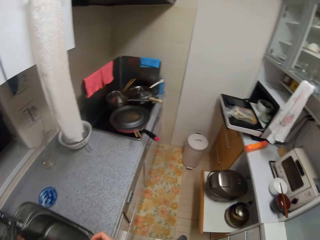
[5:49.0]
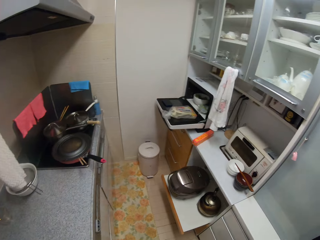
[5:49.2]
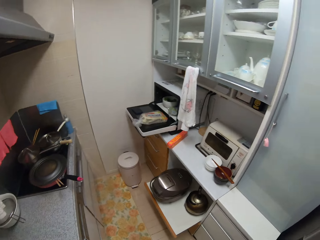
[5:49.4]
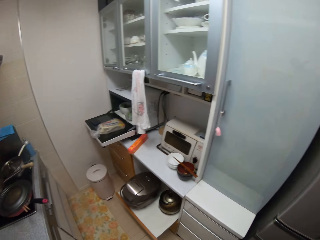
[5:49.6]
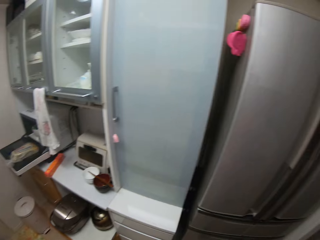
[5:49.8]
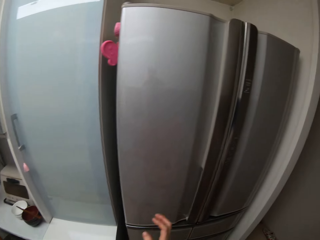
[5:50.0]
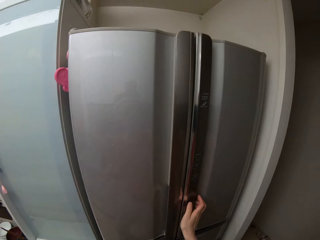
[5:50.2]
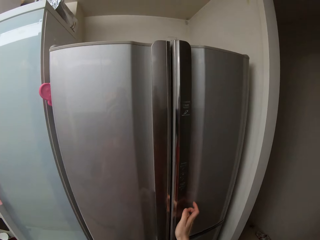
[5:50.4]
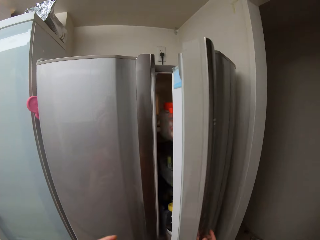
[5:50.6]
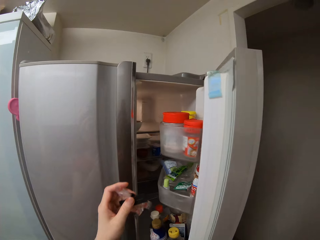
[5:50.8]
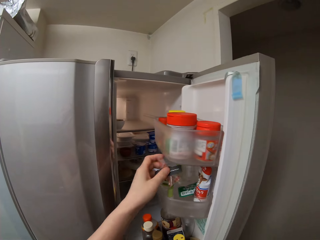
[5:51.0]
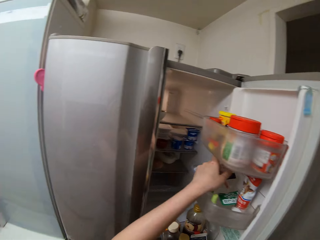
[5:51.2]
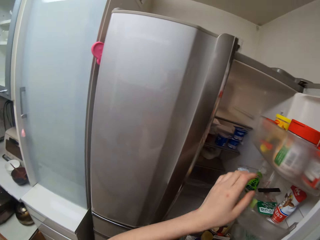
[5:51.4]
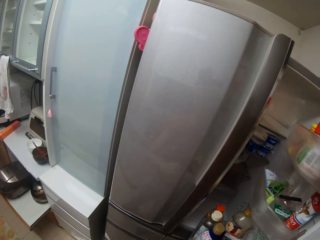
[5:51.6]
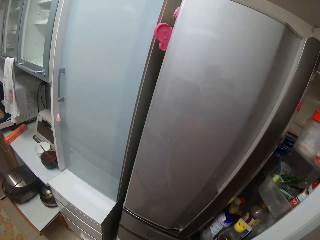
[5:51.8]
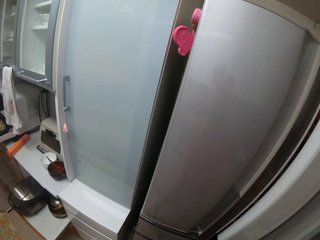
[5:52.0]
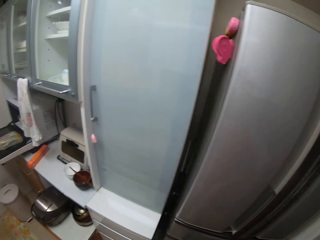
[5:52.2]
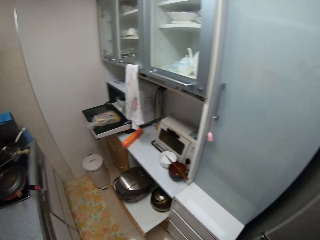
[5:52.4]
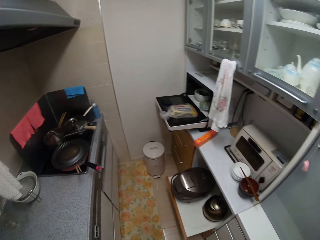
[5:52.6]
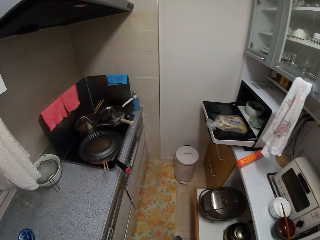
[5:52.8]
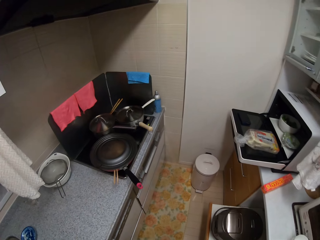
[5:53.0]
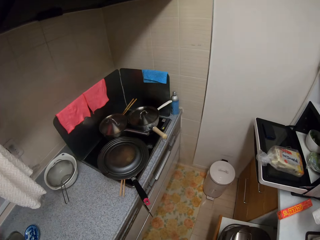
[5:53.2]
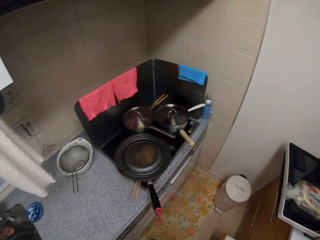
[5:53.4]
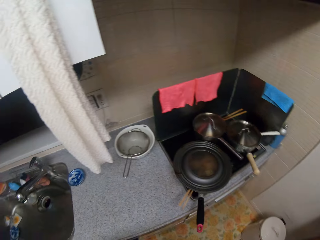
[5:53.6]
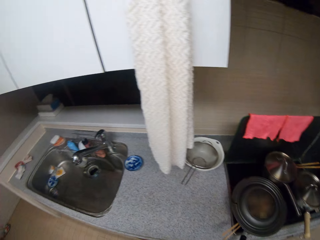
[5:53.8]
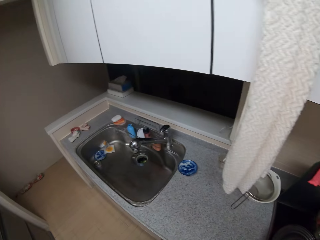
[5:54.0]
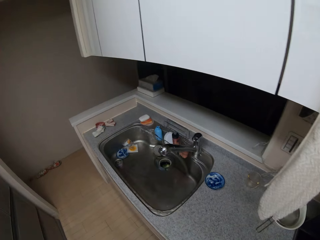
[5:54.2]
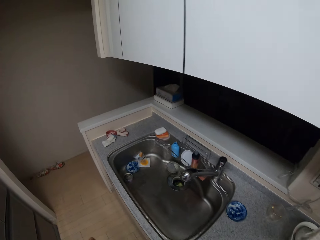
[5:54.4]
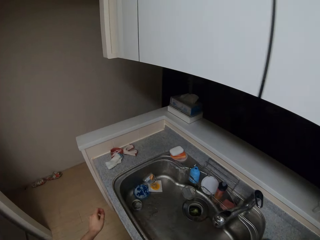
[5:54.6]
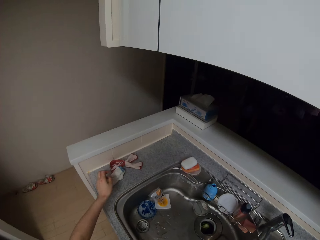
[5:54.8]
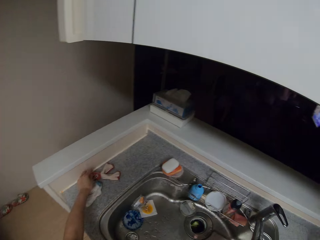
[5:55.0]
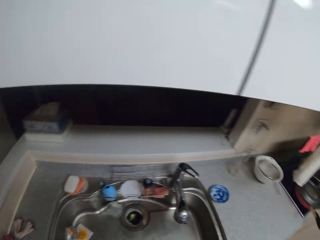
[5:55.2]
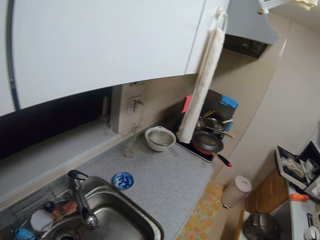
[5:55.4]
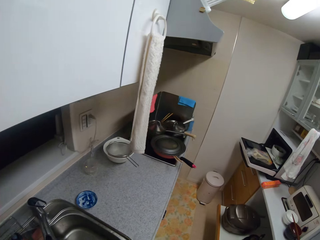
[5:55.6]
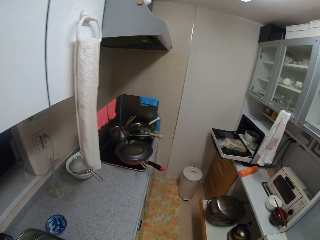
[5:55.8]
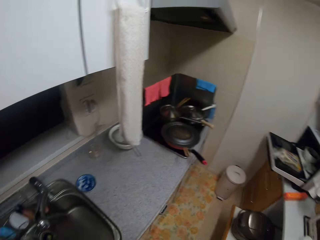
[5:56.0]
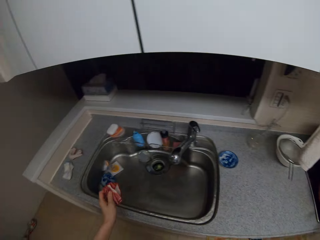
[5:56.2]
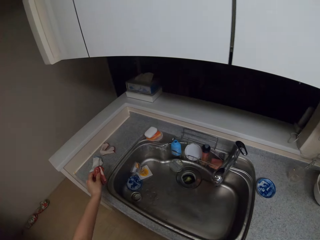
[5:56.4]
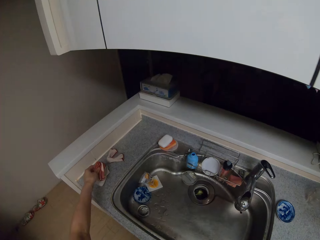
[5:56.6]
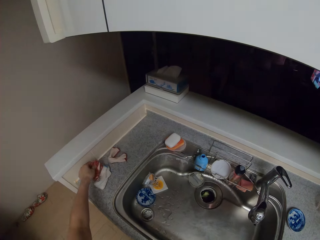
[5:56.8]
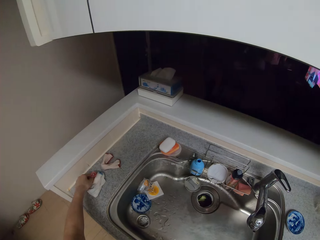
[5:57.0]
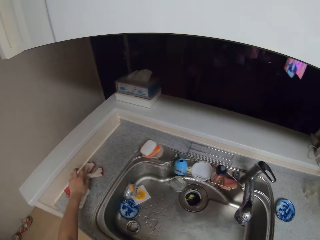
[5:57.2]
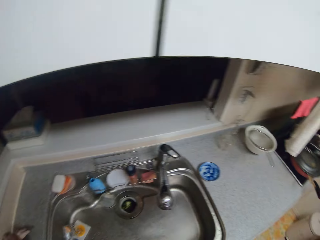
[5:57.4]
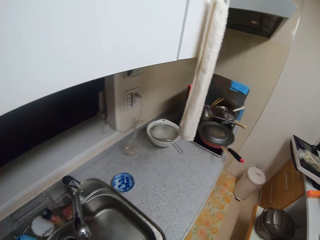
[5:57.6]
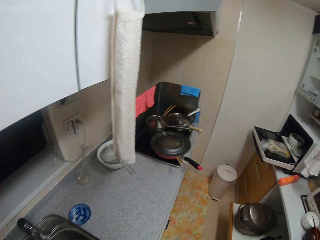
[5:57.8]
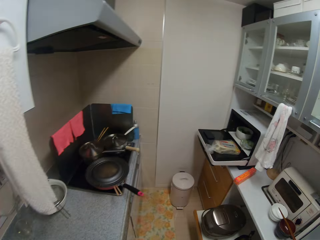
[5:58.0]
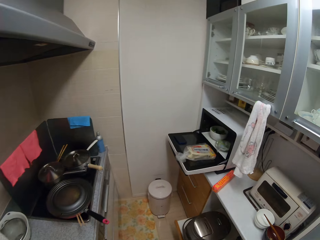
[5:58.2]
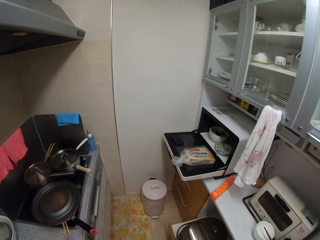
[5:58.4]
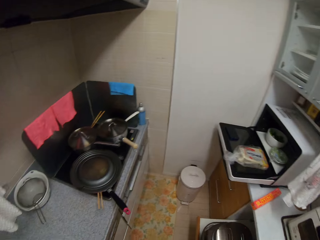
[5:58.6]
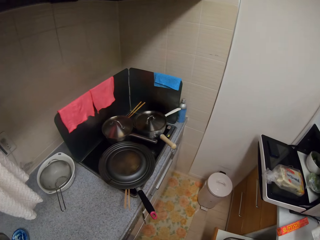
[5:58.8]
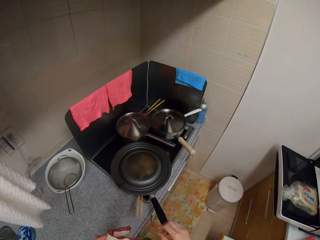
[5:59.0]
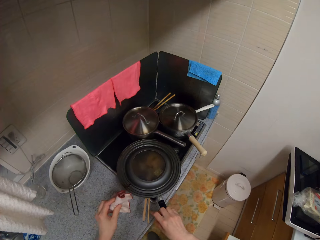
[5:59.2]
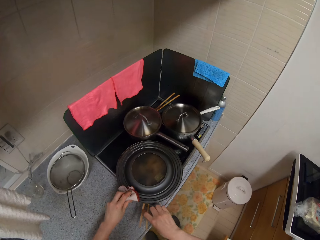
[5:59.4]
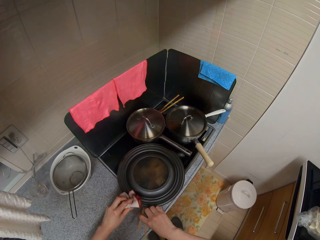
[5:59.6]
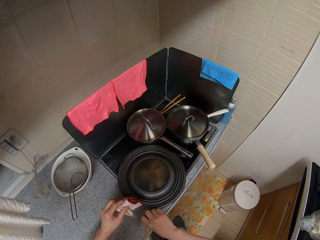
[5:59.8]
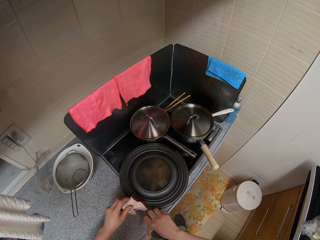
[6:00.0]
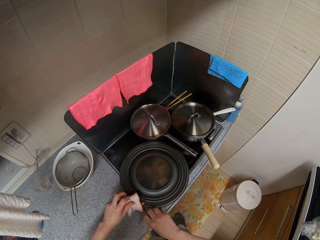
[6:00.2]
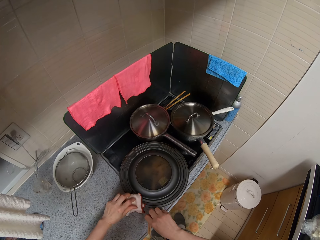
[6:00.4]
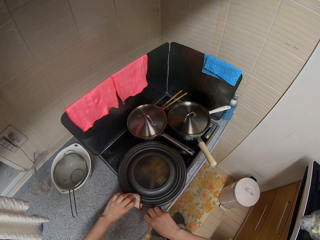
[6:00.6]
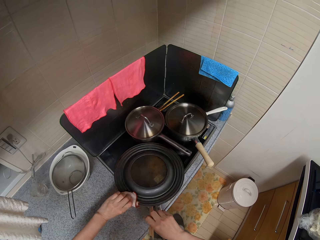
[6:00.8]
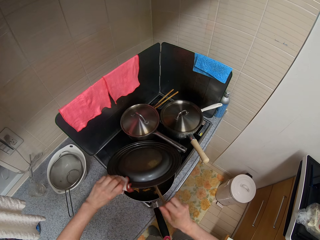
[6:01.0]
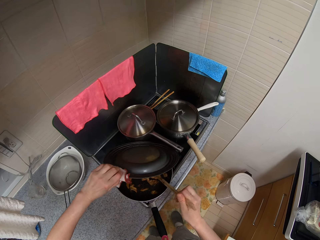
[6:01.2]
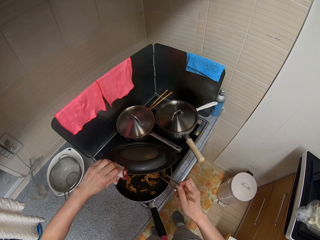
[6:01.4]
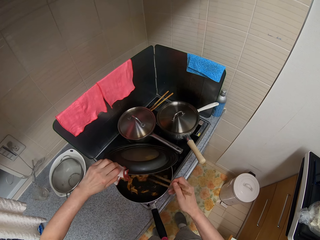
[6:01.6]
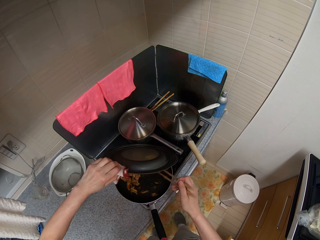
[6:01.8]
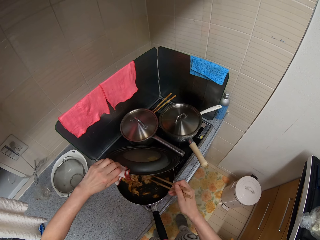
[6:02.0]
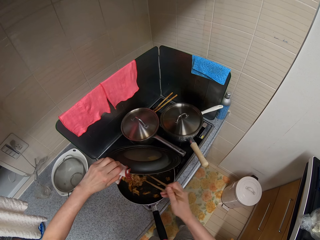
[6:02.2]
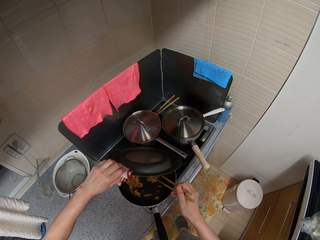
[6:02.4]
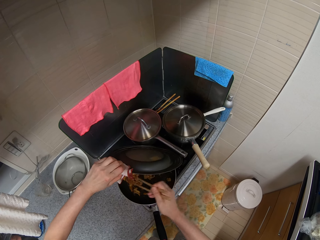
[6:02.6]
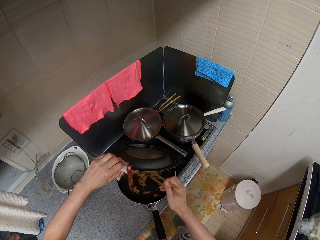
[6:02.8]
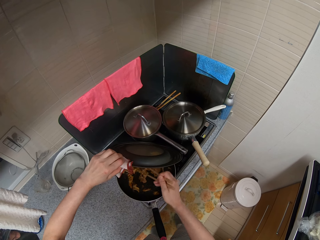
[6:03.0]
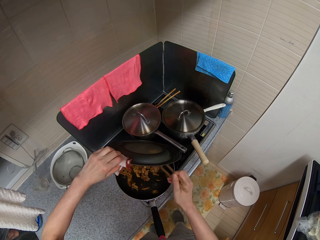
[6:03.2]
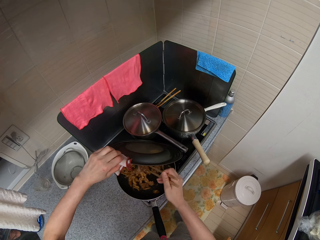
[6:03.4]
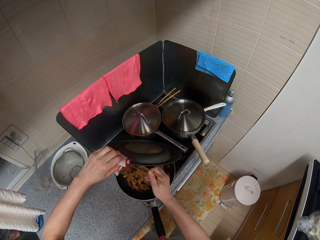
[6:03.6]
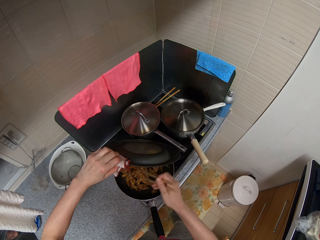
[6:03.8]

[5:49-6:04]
The camera wearer walks around the room. They open the refrigerator. They put the nylon of spice in the refrigerator. They close the refrigerator. They walk around the kitchen. They pick up a red rope from the kitchen slab. They drop the red rope on the kitchen slab. They pick up a small napkin from the kitchen slab. They walk around the room. They open the cover of the fry pan with the small napkin. They move the scrambled eggs in the fry pan with the chop sticks in it.

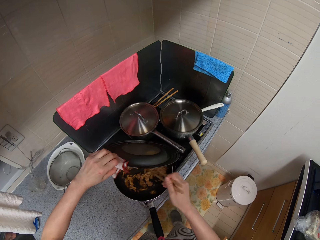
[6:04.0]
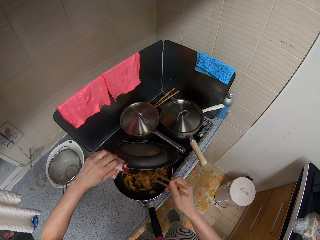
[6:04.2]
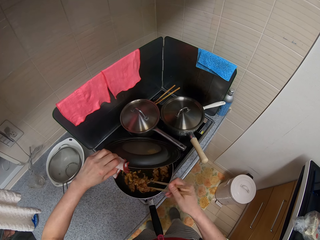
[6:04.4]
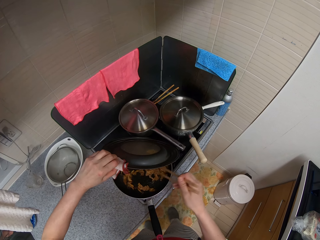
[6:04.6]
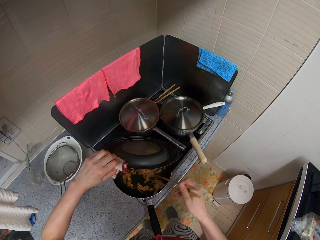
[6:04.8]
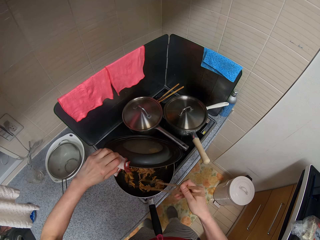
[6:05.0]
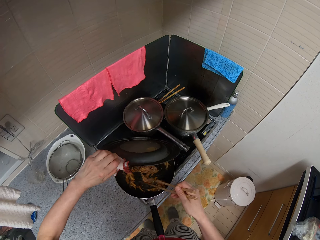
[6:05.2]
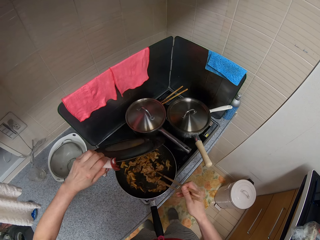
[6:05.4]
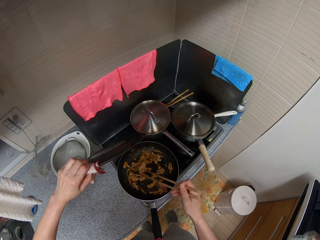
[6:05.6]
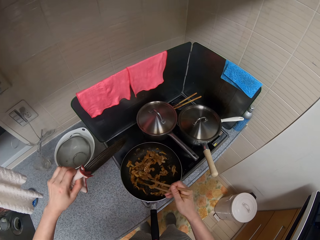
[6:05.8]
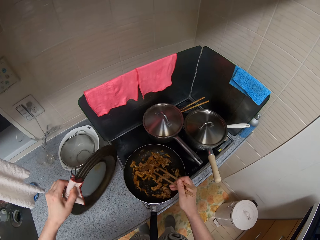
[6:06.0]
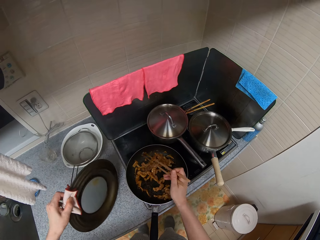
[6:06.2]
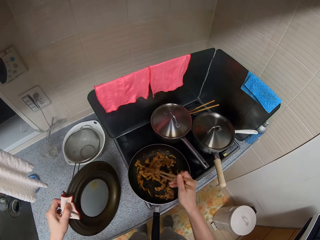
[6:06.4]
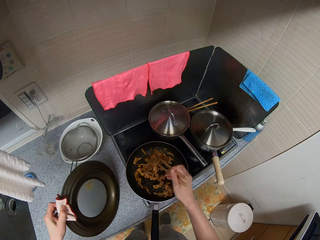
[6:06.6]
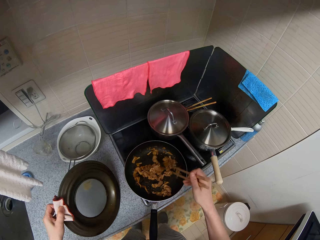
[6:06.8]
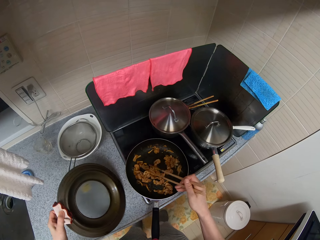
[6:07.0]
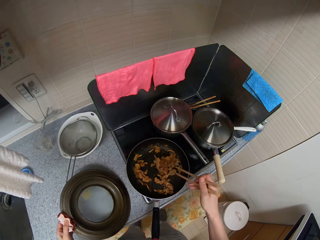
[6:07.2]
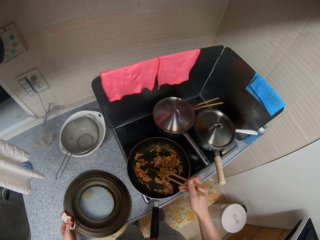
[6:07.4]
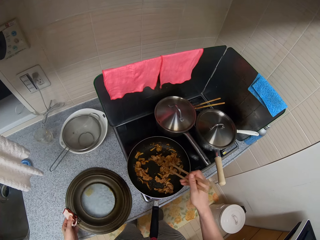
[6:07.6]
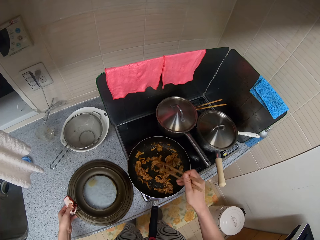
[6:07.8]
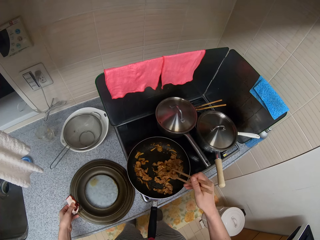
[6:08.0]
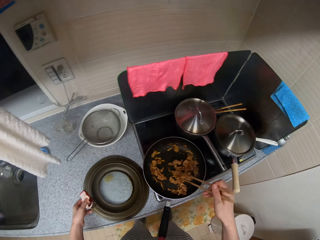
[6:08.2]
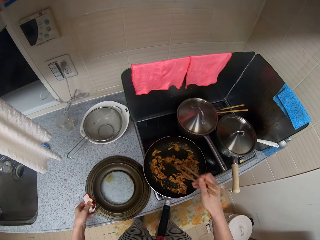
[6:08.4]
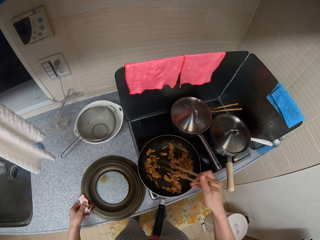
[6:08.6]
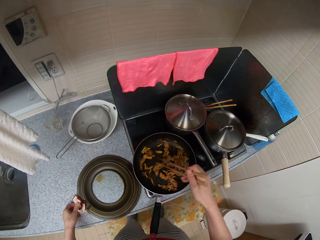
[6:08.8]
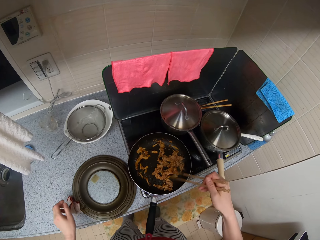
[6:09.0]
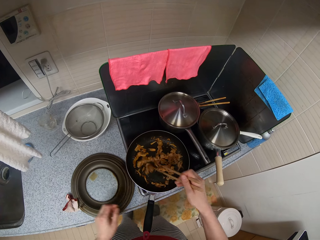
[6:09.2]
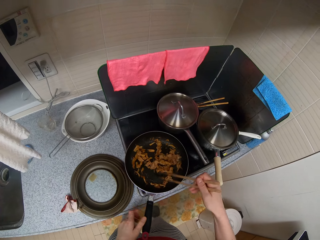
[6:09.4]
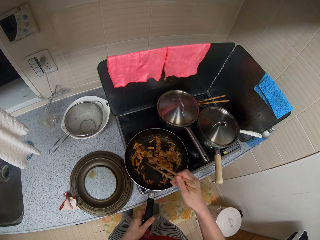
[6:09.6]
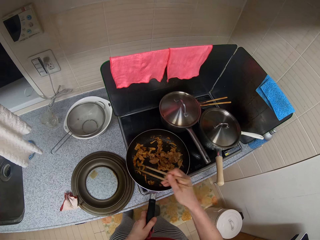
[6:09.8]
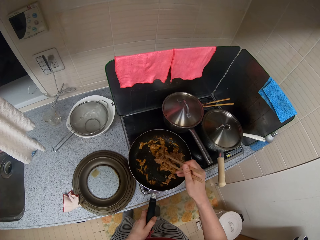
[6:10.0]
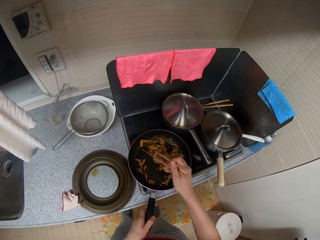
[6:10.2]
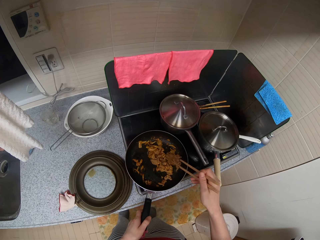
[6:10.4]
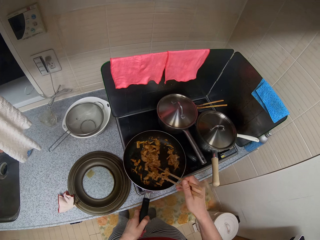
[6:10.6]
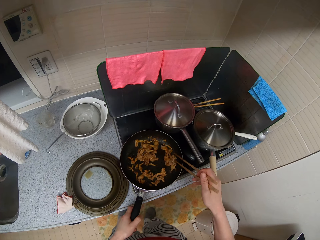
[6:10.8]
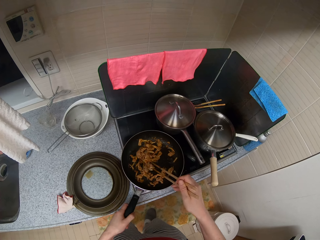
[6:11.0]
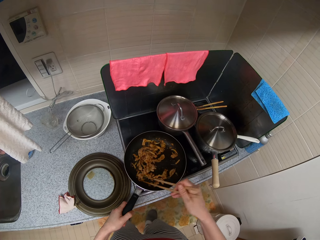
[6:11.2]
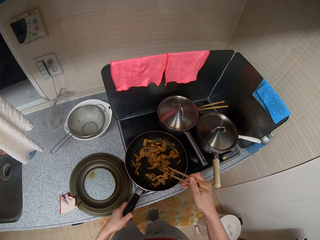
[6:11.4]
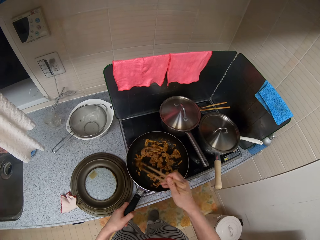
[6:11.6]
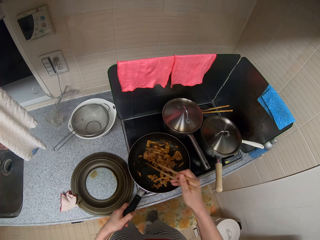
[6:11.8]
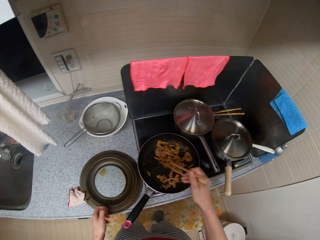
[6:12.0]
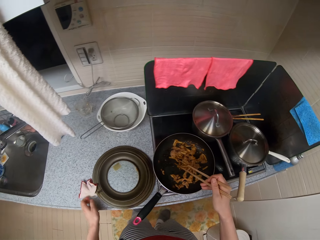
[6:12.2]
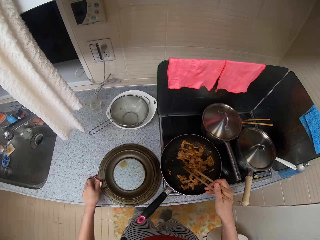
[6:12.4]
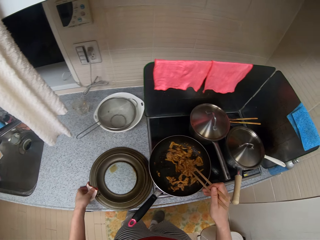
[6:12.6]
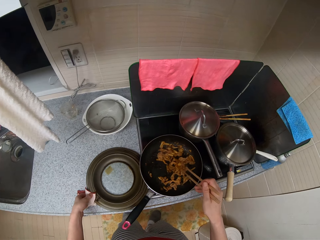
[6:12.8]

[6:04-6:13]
The camera wearer removes the lid from the pan. He stirs the ingredients with the chop sticks. He drops the cover of the fry pan on the kitchen slab together with the small napkin. He holds the handle of the fry pan with his left hand. He stirs the ingredients with the chop sticks.
